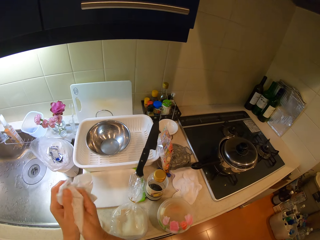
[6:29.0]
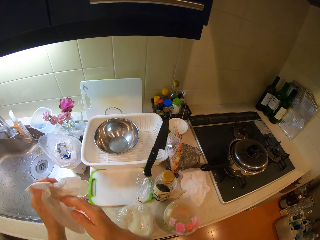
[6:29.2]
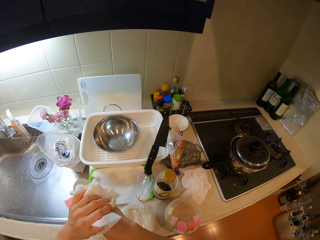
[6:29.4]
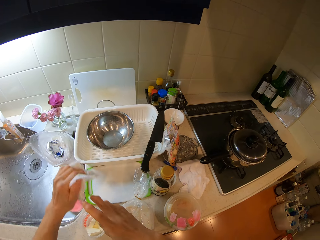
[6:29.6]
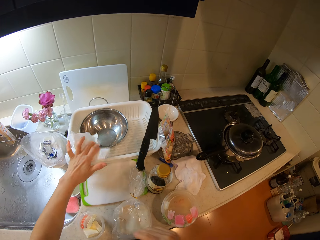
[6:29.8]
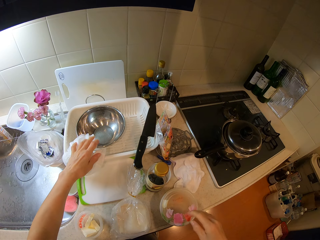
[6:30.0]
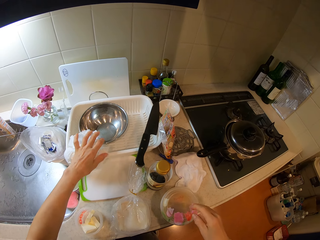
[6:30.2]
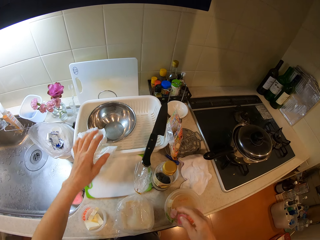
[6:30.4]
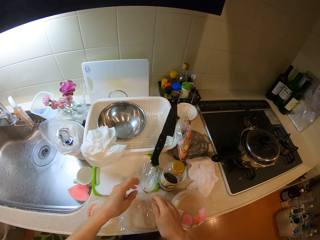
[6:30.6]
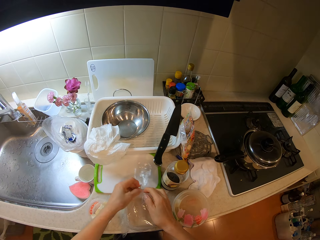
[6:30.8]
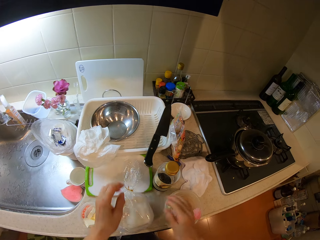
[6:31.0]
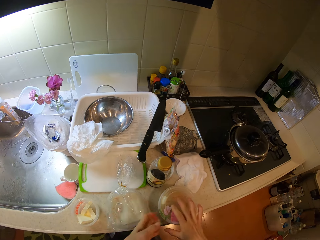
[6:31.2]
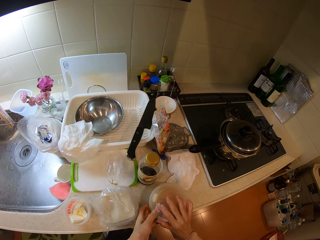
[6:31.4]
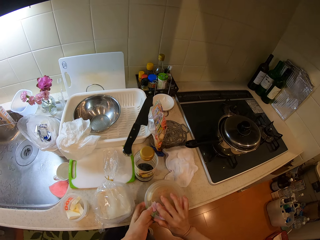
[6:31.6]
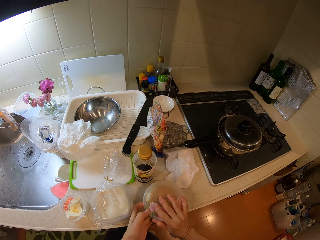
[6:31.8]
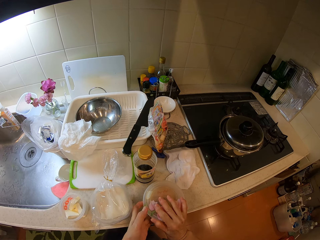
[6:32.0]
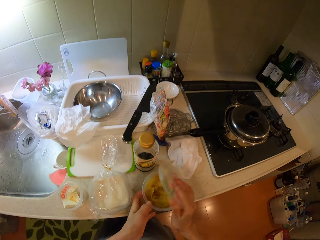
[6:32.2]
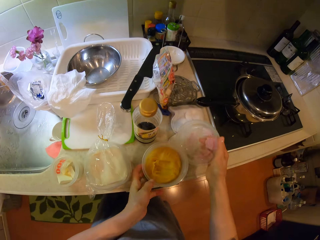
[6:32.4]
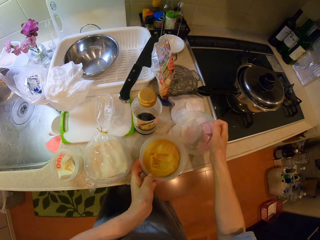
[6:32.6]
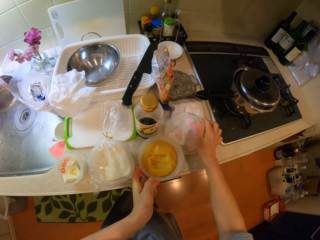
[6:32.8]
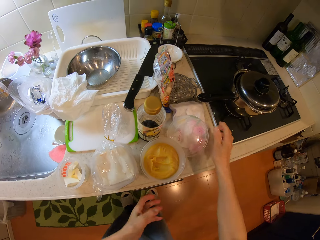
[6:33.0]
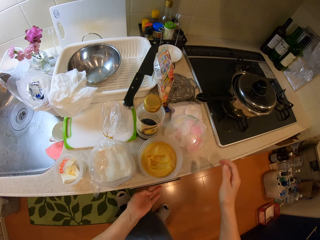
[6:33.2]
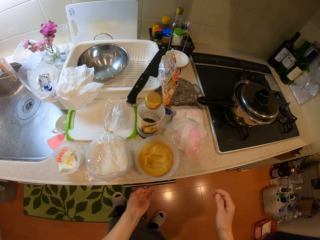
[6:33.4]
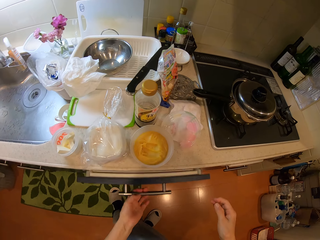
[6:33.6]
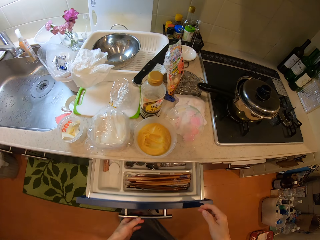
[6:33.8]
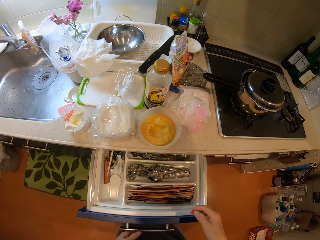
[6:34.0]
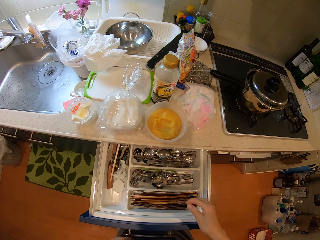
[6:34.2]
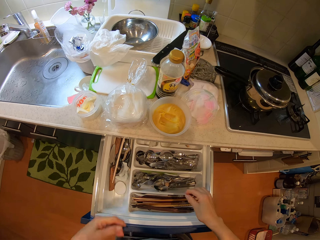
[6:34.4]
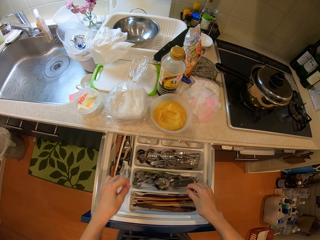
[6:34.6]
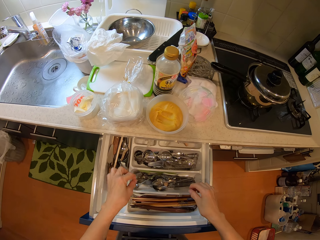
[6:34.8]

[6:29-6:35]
The camera wearer drops the tissue paper on the plastic kitchen rack on the cabinet. They hold a bread plastic paper with hands. They touch the nylon on the cabinet. They open the lid of the container on the cabinet. They drop the lid of the container on the cabinet. They pull out a drawer in the kitchen.

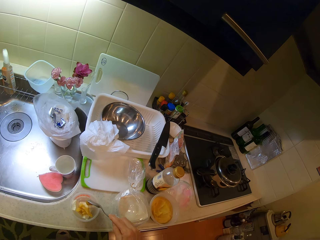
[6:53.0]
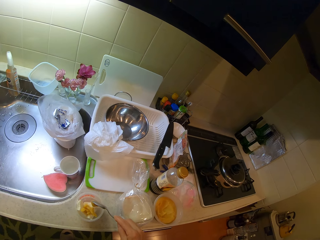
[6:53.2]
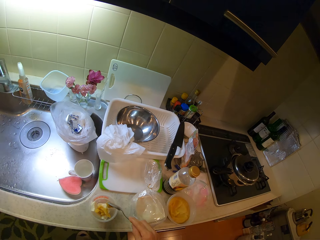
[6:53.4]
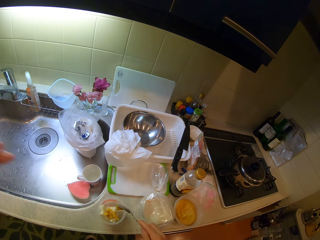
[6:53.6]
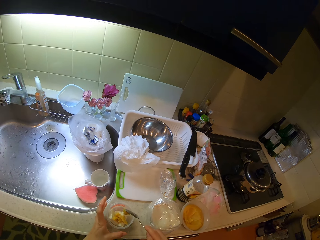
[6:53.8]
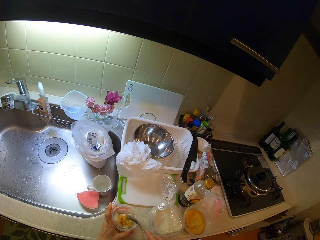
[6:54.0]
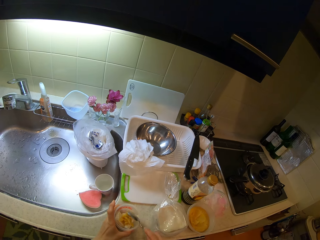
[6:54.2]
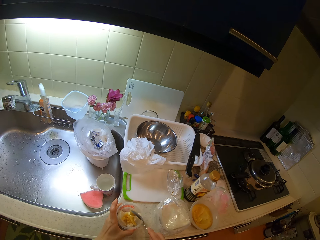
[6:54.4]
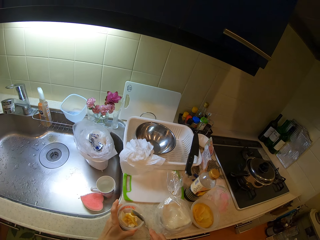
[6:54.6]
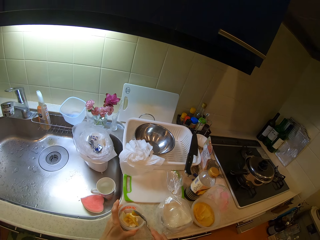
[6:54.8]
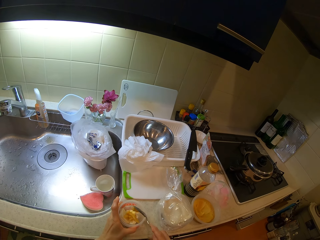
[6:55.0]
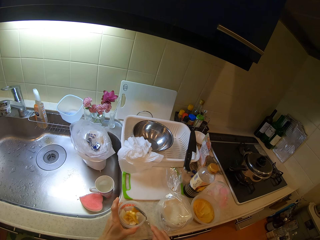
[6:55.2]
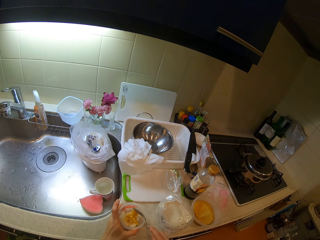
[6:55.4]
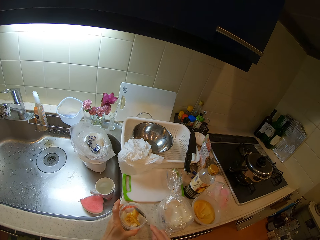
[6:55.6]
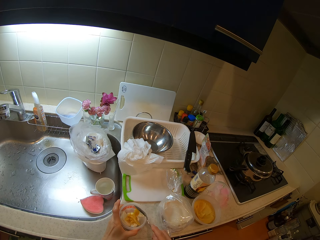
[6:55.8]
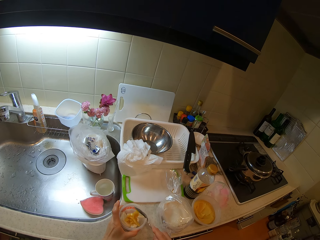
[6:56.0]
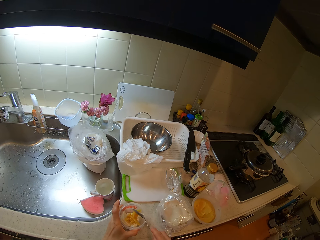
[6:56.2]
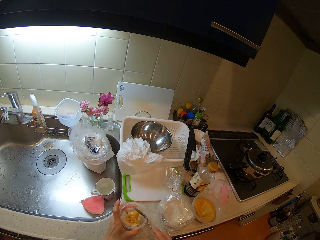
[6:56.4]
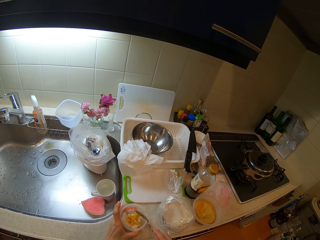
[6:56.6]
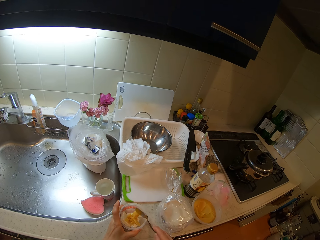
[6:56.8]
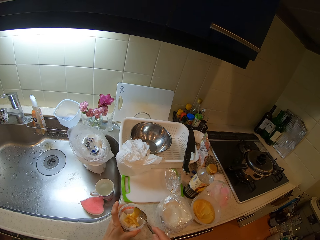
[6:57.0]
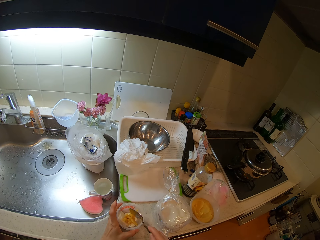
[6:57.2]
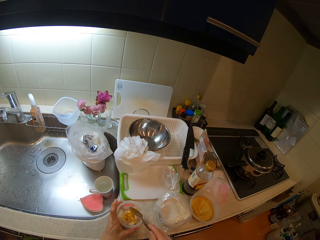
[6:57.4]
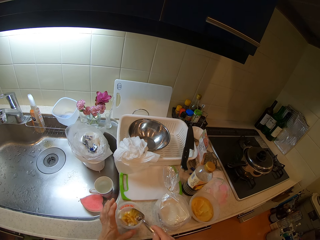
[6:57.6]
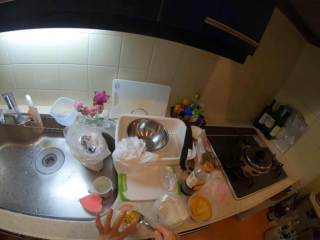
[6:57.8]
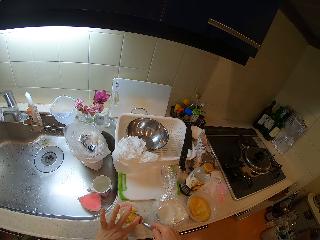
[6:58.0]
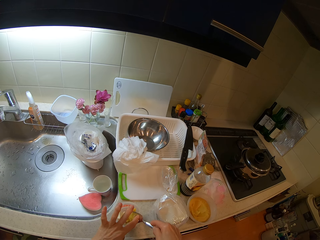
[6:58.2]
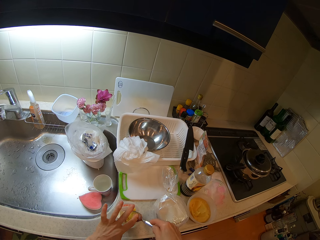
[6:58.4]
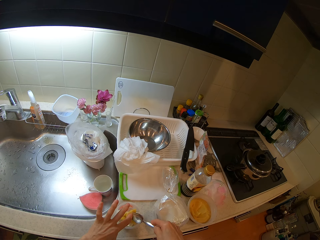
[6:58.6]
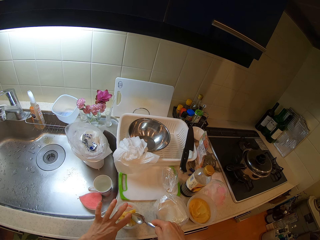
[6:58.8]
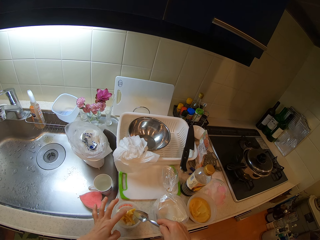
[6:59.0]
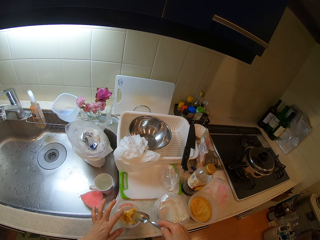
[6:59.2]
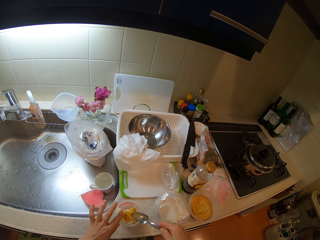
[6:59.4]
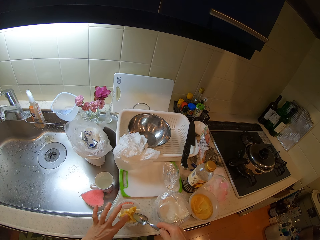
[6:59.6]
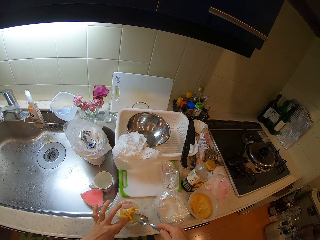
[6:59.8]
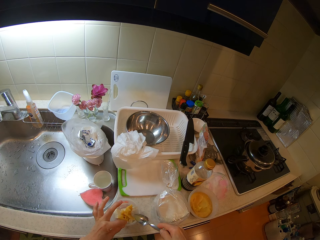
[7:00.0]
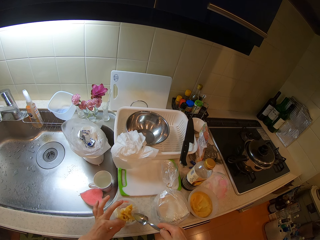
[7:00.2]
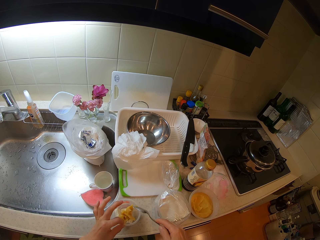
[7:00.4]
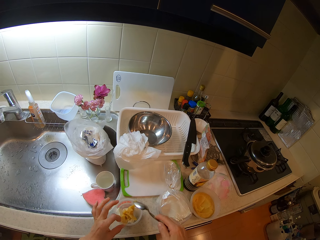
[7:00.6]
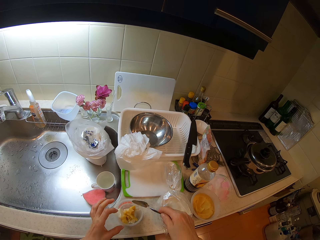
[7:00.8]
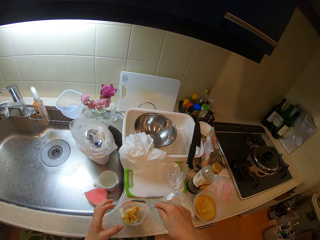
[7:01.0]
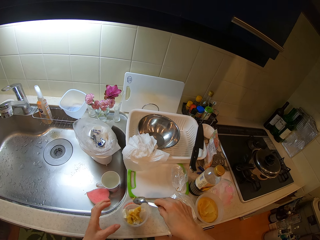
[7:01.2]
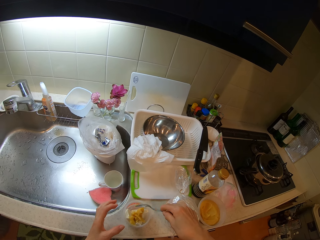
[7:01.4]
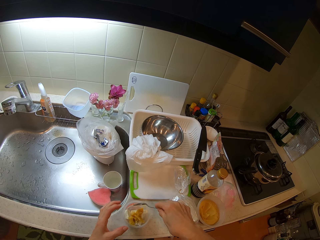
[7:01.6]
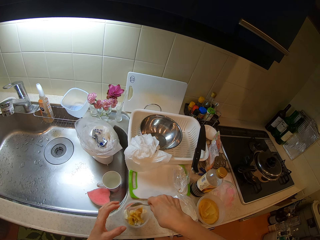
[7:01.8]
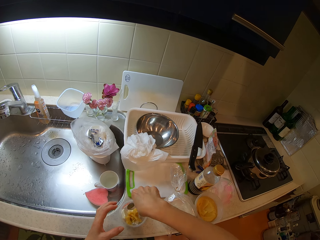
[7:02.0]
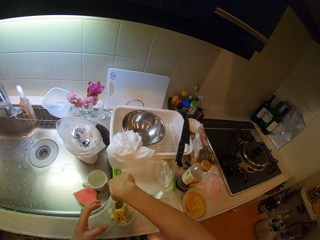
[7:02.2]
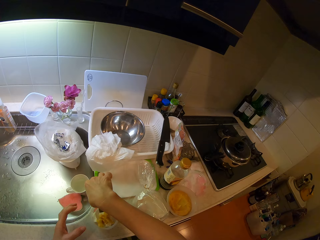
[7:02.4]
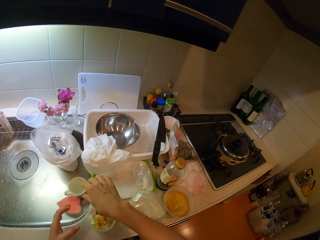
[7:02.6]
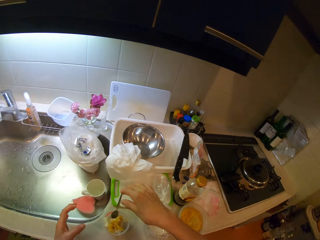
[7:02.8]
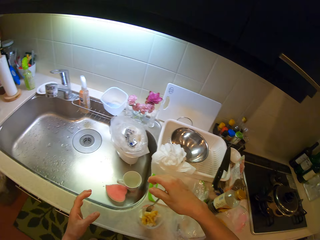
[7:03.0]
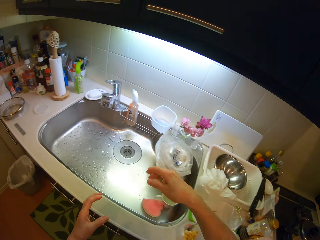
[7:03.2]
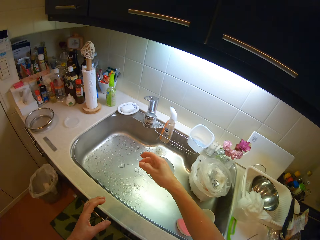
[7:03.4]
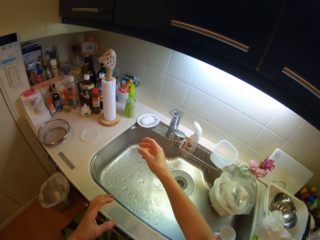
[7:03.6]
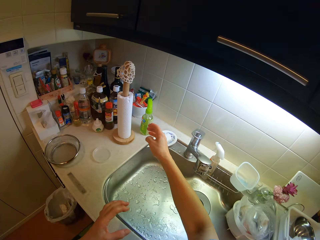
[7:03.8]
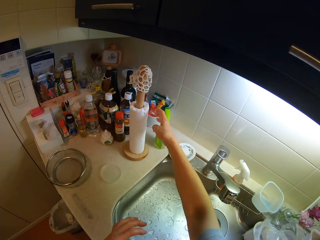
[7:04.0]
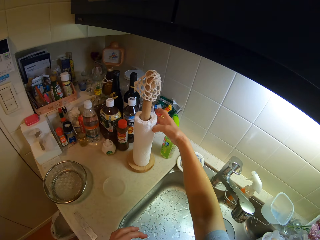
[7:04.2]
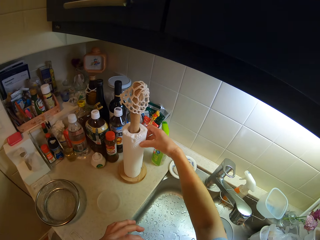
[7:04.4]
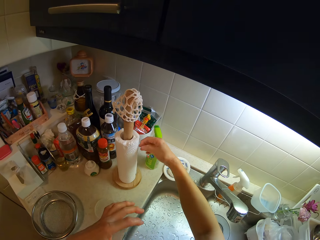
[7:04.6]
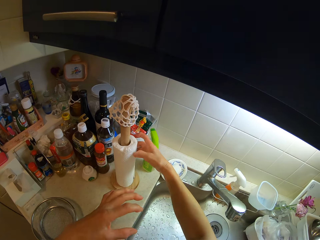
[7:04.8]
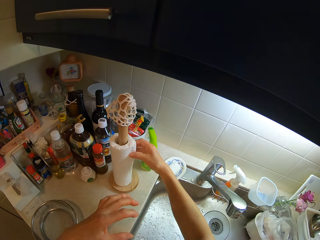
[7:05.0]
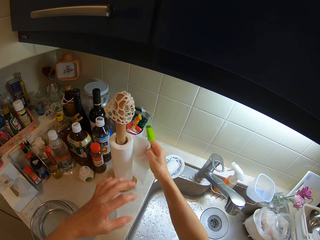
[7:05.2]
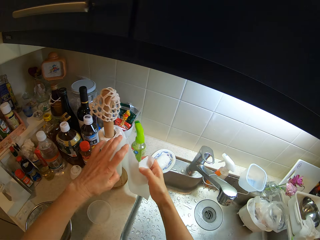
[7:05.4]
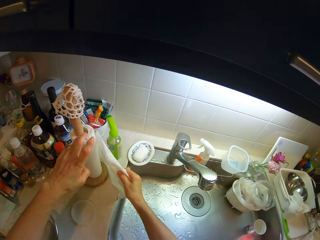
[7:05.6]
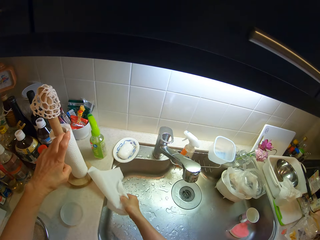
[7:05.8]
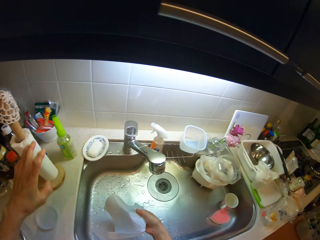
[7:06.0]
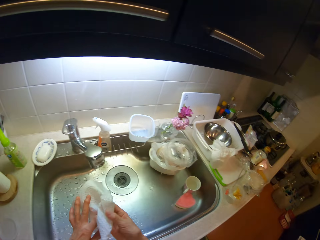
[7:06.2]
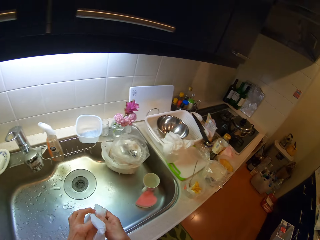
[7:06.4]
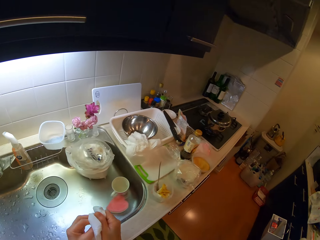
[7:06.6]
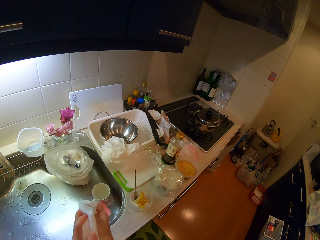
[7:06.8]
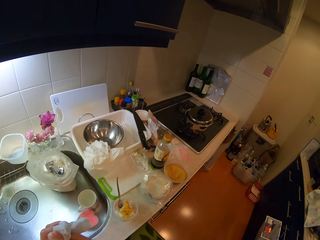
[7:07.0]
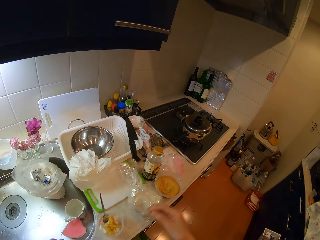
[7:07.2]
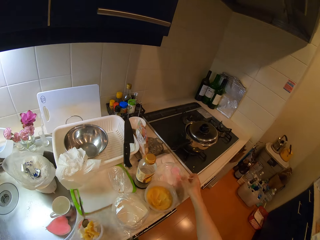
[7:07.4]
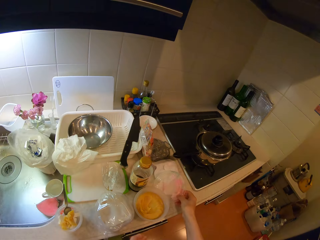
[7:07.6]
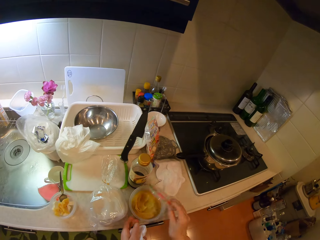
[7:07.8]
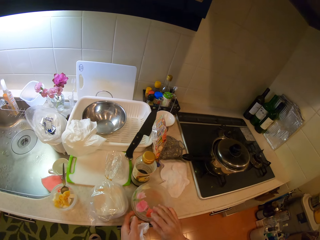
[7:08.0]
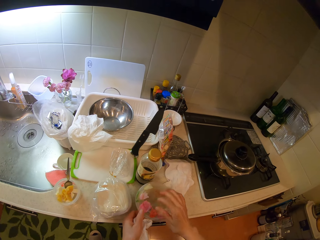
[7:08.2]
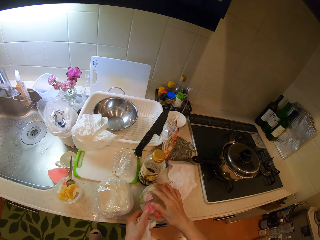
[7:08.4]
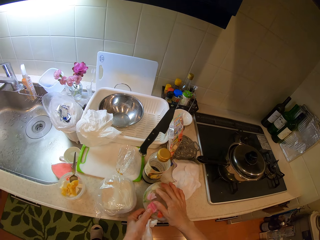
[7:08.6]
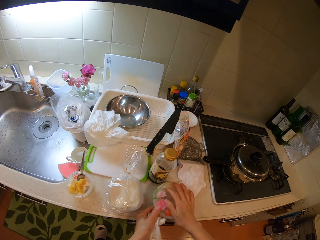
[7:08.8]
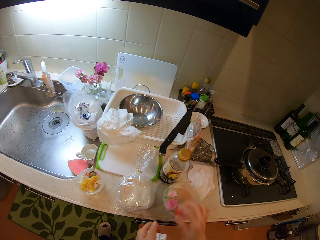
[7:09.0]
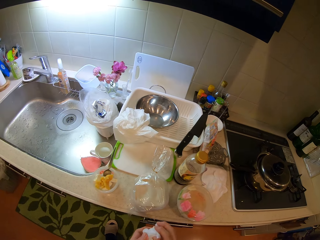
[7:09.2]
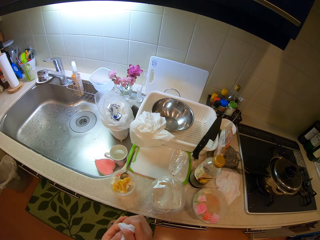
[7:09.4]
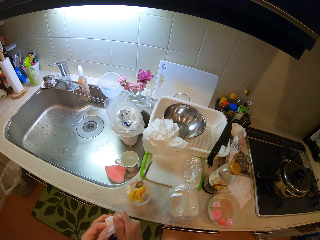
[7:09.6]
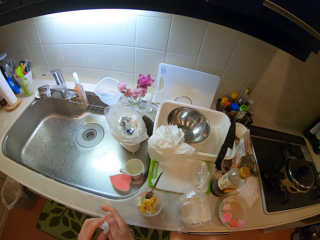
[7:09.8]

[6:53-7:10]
The camera wearer hits the spoon on the brim of the container. He shakes the spoon. He puts something in the storage container. He scoops the paste from the spoon to the container with his finger. He drops the spoon on the container on the cabinet. He walks towards the sink. He cuts out of a roll of tissue paper on the cabinet. He unrolls a paper towel. He dries his hands with the tissue paper. He picks up a lid. He covers the container on the cabinet with the lid on the cabinet.
